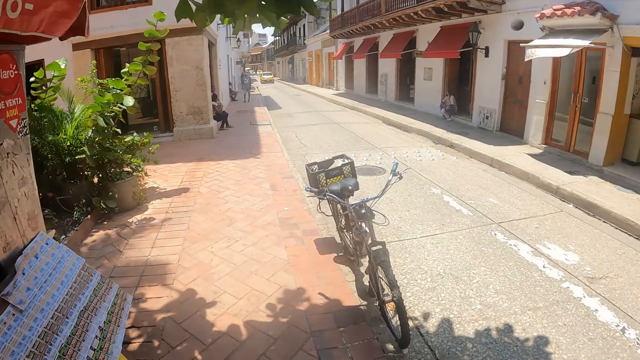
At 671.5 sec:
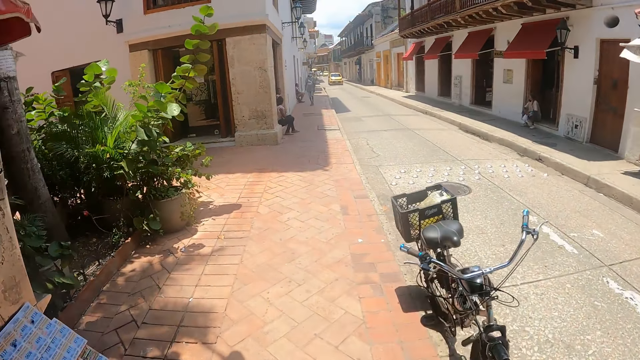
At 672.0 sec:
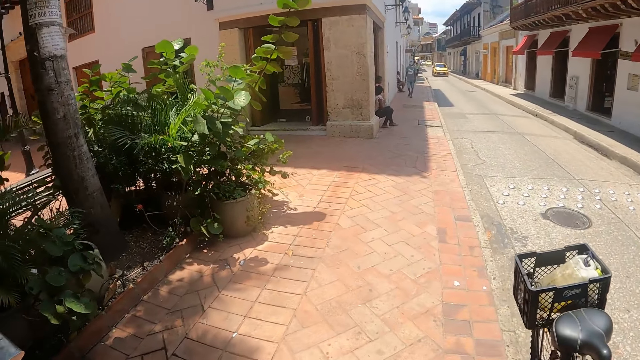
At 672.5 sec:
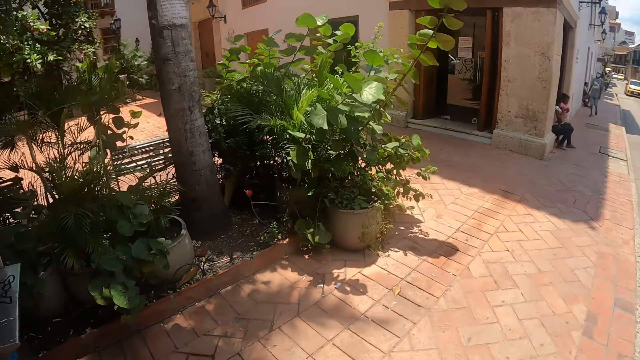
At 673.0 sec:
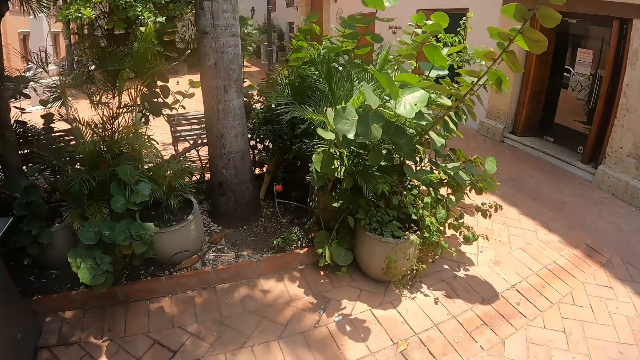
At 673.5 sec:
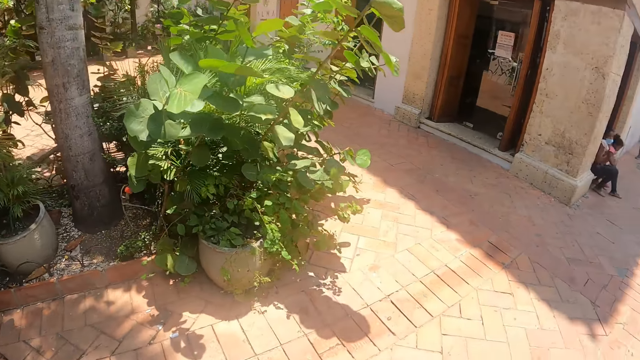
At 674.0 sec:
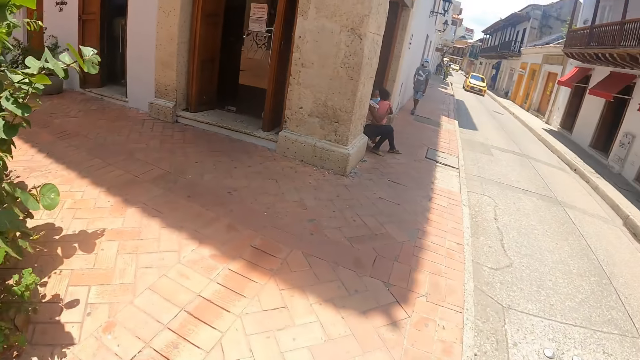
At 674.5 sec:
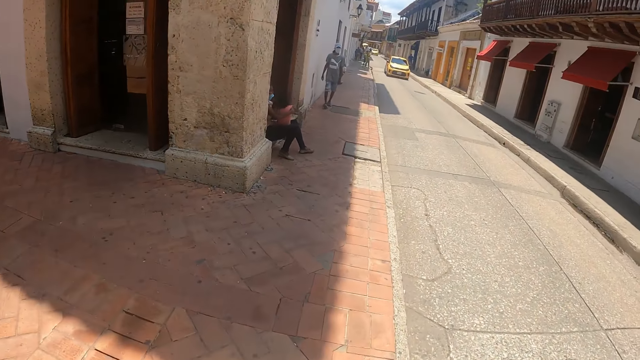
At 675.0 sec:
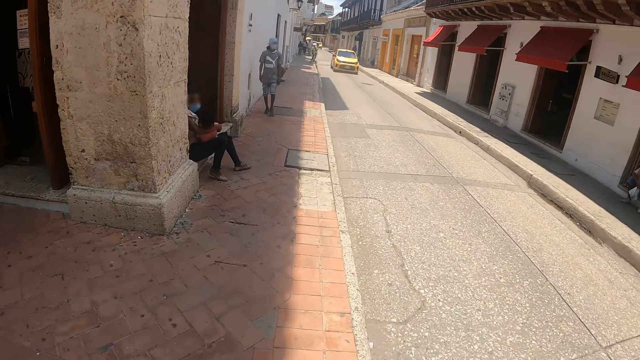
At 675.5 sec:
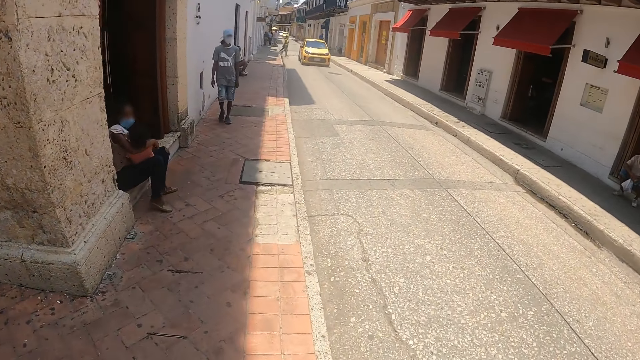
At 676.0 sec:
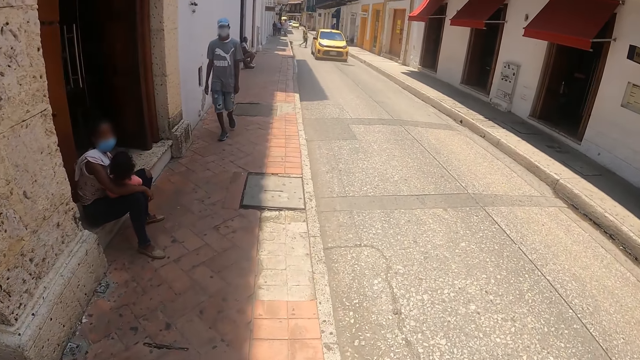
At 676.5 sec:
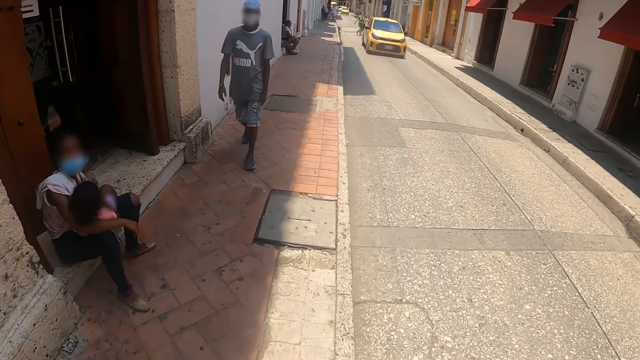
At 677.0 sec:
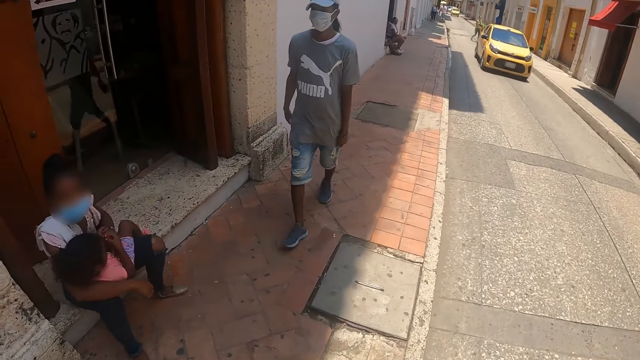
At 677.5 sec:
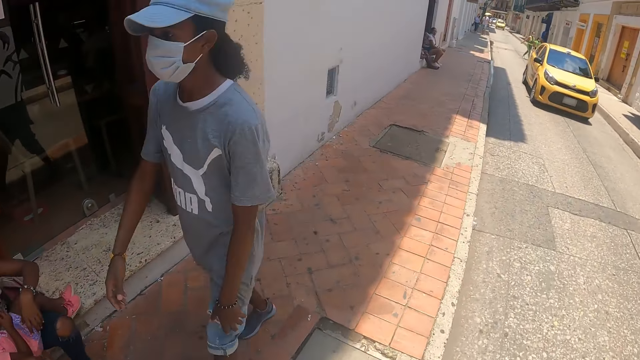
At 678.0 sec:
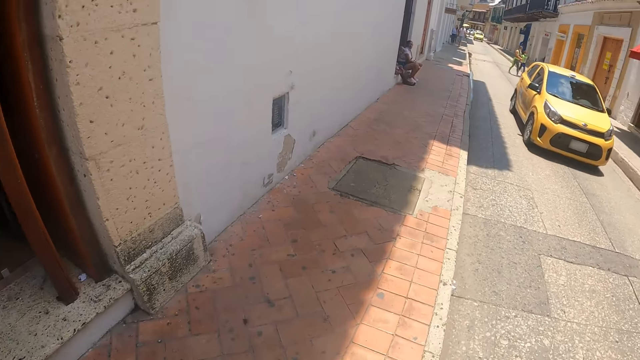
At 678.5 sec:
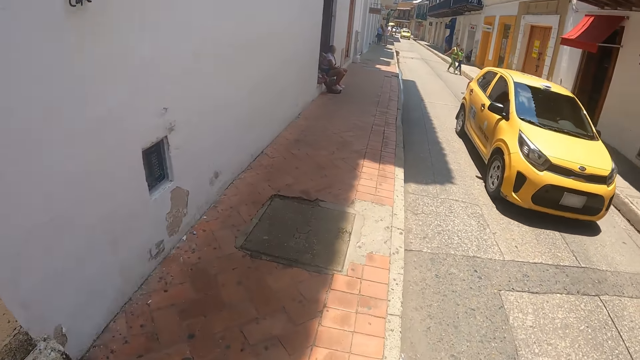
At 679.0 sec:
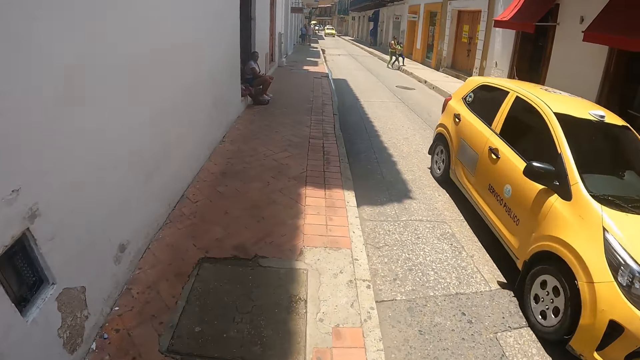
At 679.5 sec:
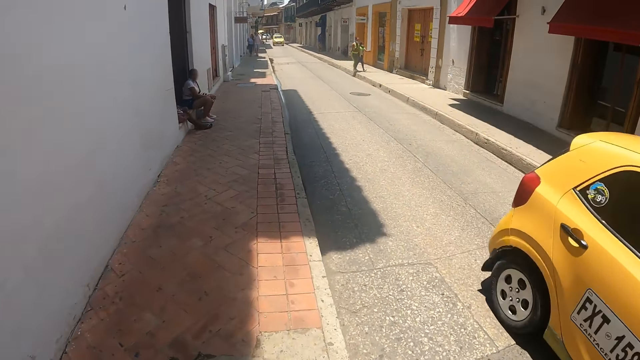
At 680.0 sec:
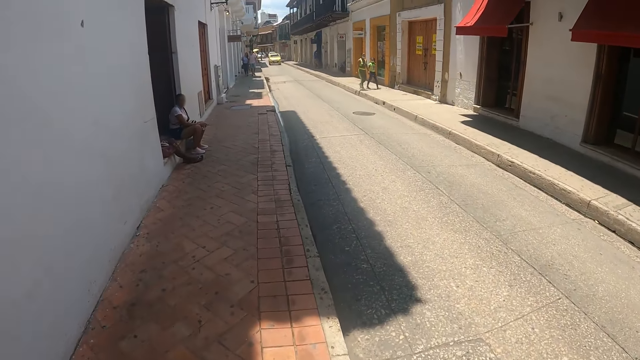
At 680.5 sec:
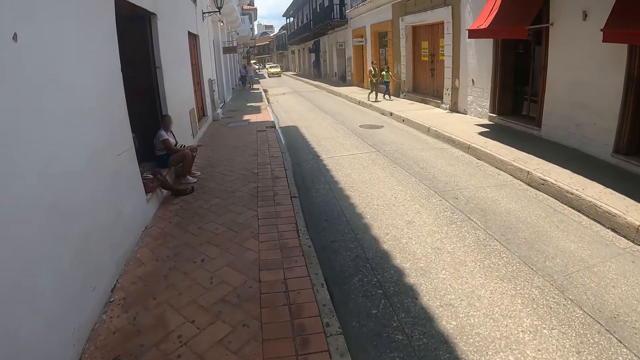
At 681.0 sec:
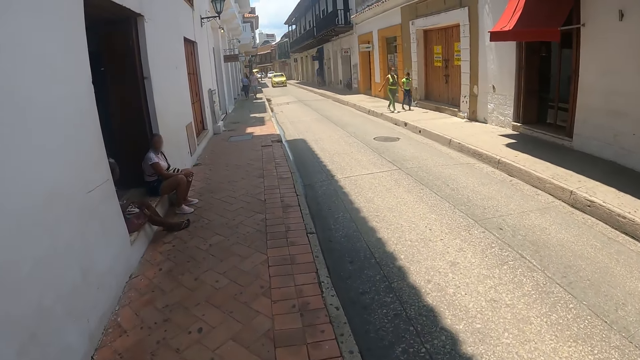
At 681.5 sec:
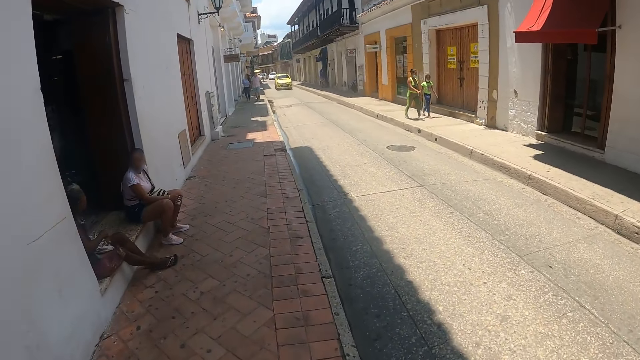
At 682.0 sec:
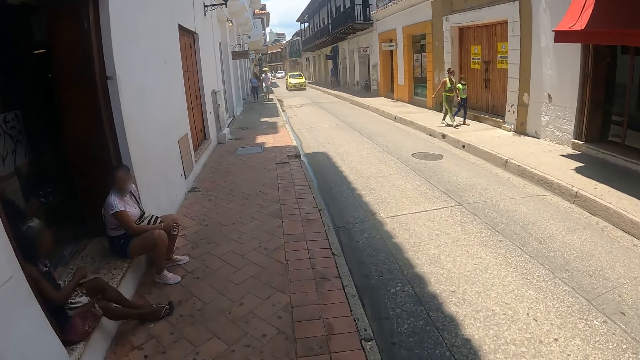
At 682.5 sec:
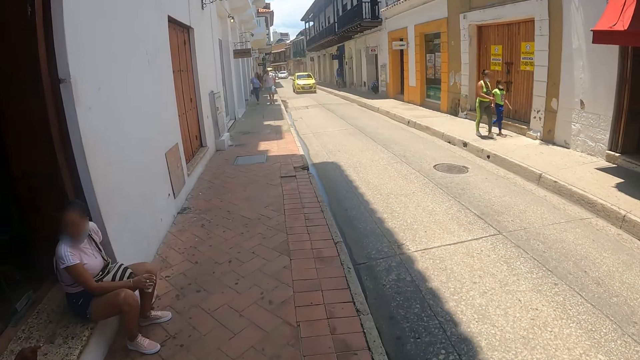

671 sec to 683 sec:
The camera wearer stares around. They walk around on the road.

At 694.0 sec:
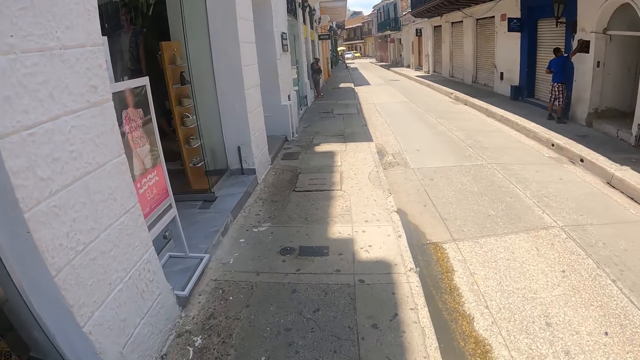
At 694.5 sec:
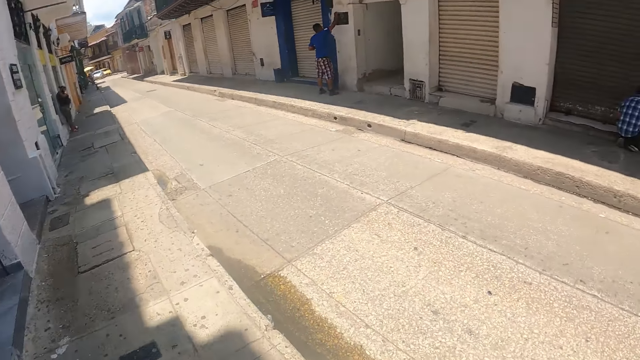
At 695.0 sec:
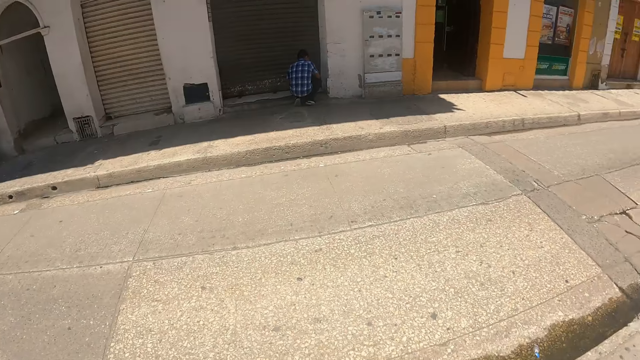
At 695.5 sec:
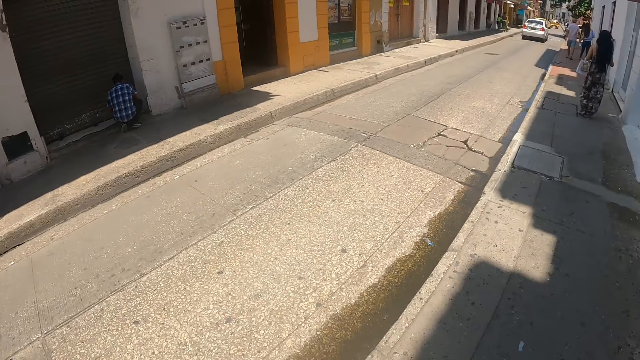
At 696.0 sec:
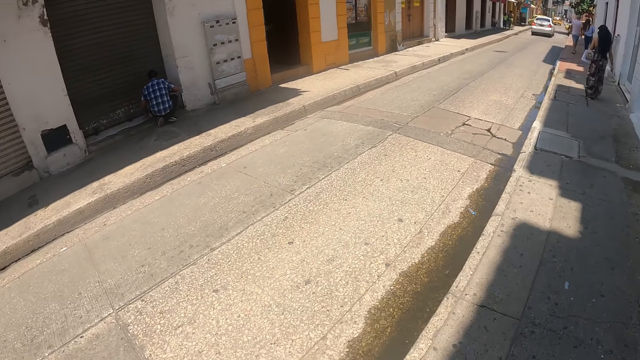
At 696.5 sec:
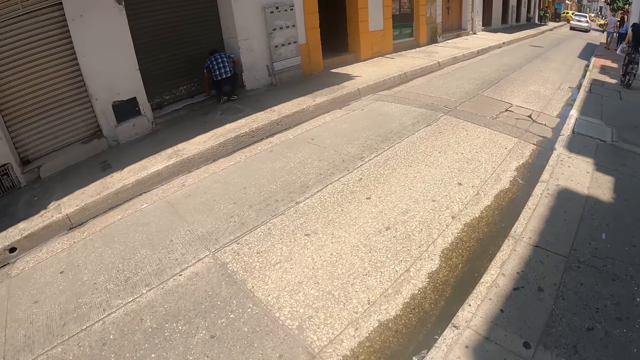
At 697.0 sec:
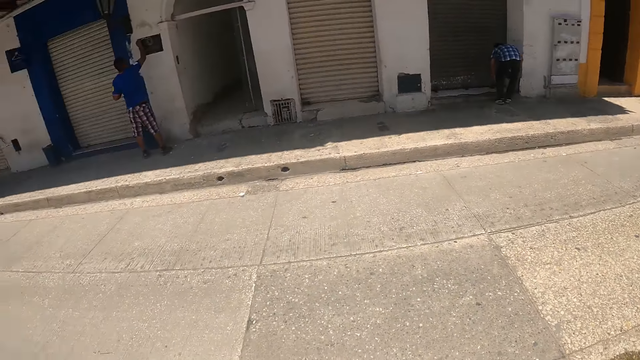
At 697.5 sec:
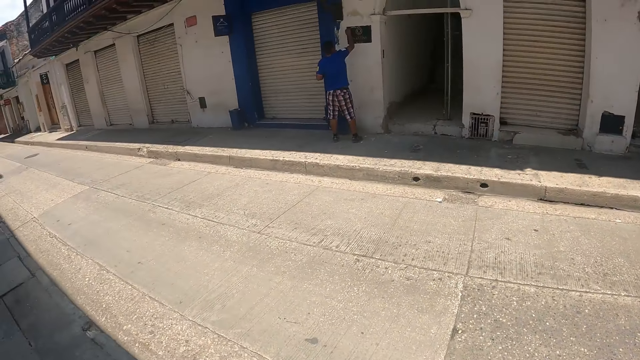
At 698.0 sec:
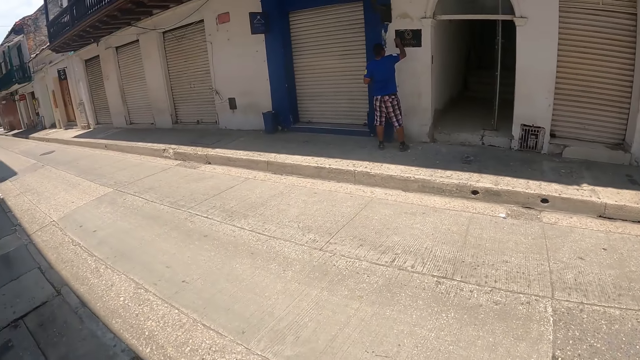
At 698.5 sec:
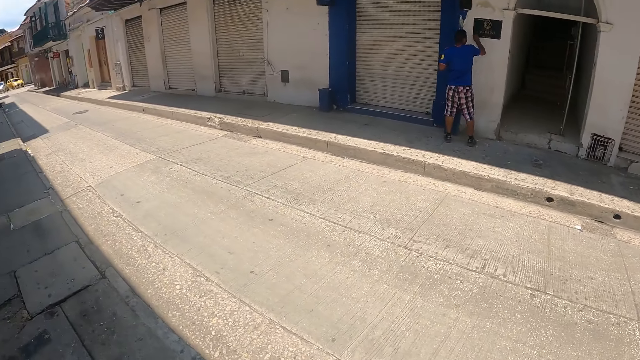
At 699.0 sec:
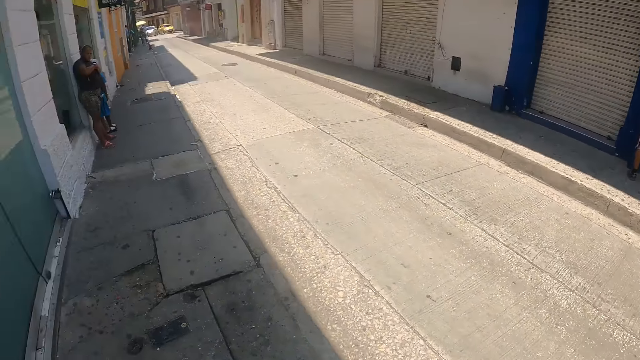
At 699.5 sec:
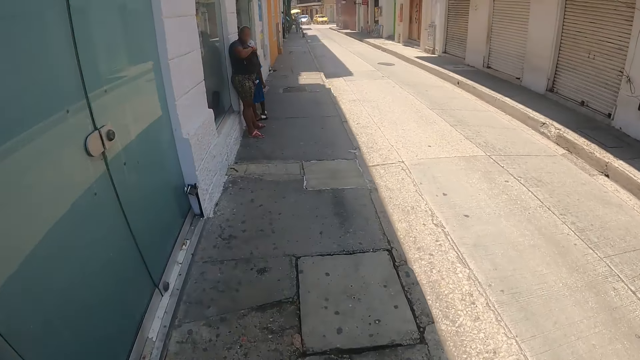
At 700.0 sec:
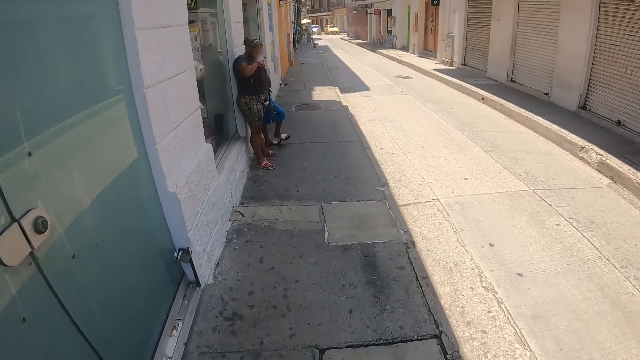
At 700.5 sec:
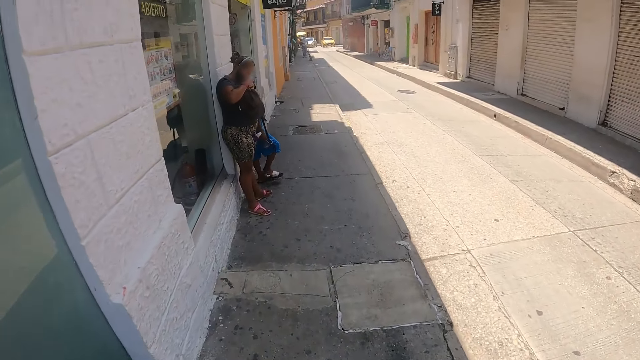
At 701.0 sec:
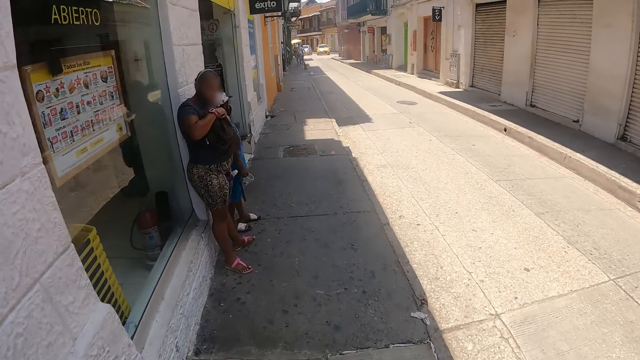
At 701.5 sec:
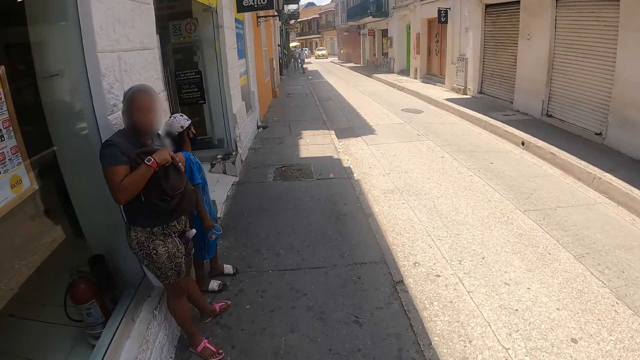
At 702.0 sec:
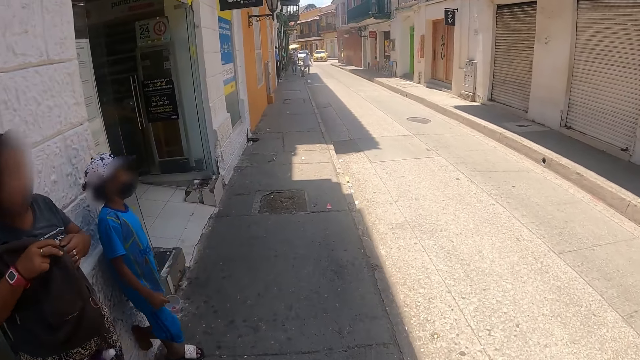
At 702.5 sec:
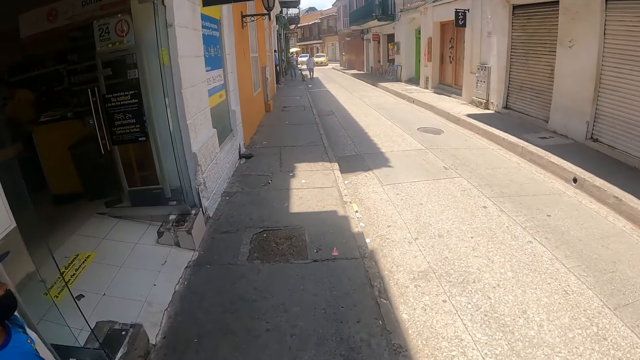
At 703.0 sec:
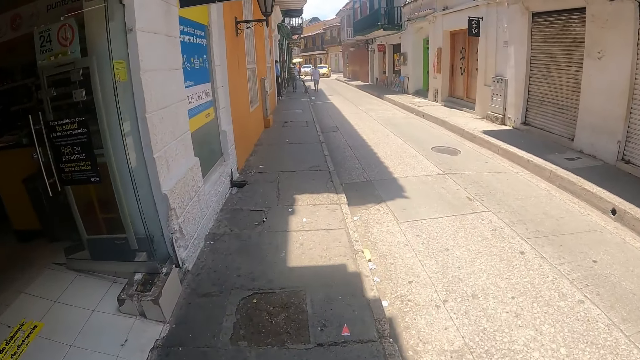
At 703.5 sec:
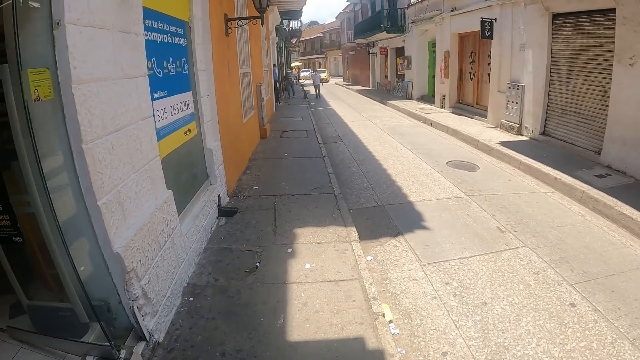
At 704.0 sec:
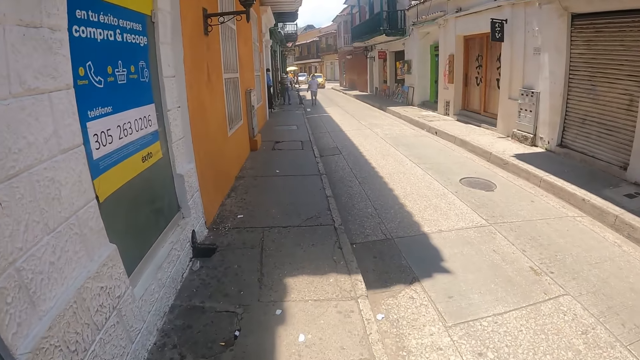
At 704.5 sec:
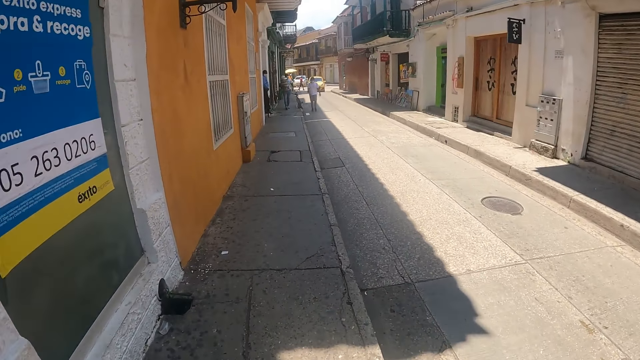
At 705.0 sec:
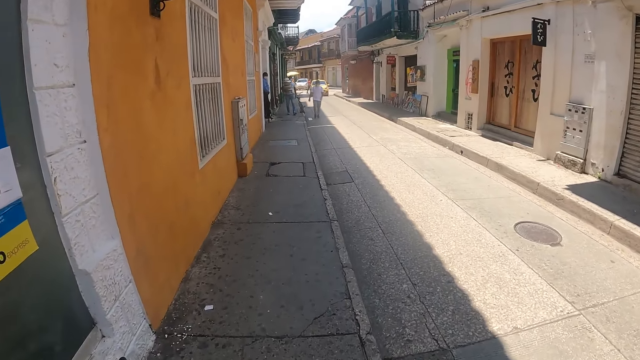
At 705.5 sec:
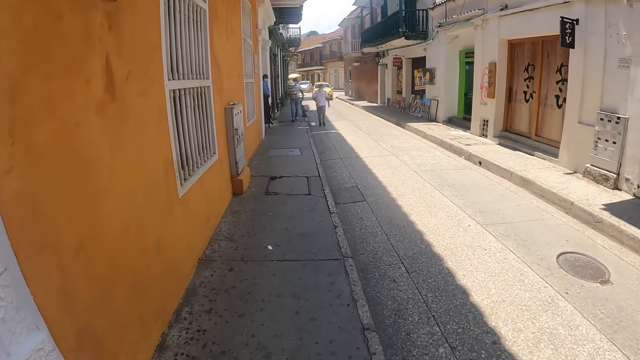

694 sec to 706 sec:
The camera wearer stares around on the road. They walk around on the road. They walk on the sidewalk.
